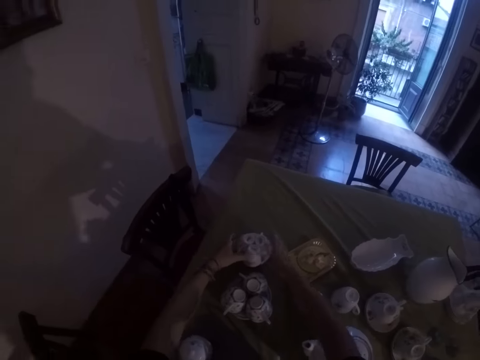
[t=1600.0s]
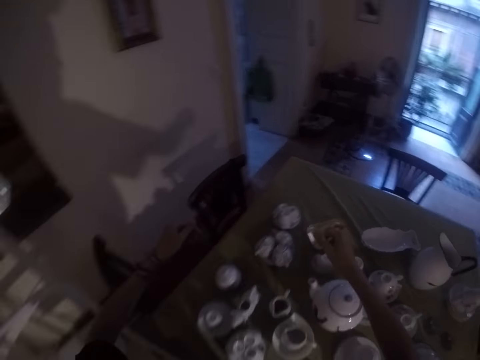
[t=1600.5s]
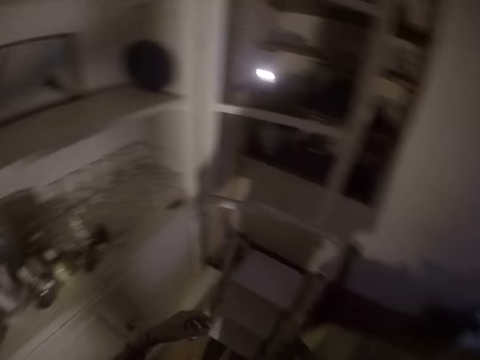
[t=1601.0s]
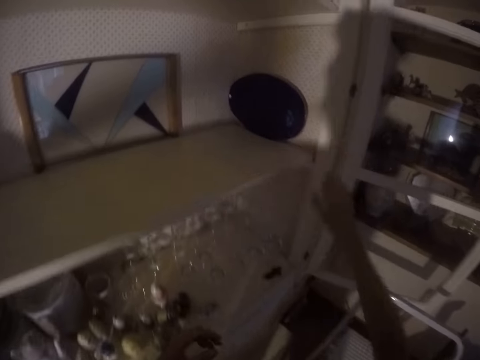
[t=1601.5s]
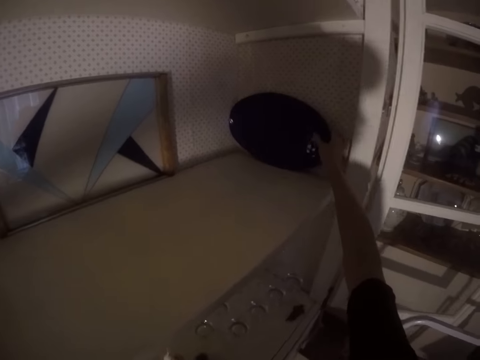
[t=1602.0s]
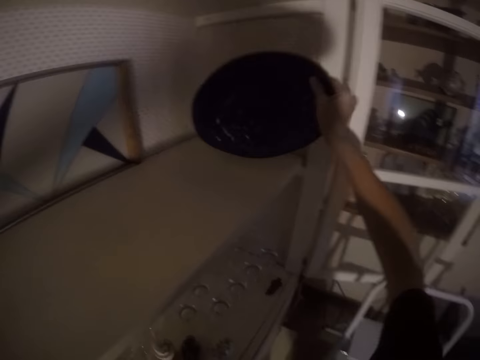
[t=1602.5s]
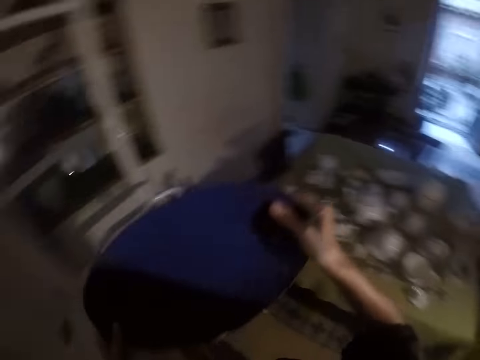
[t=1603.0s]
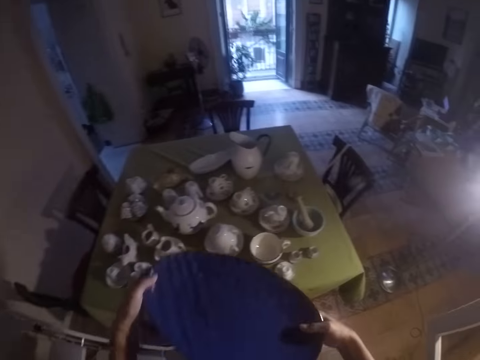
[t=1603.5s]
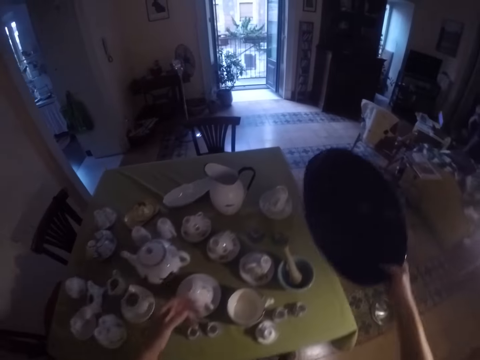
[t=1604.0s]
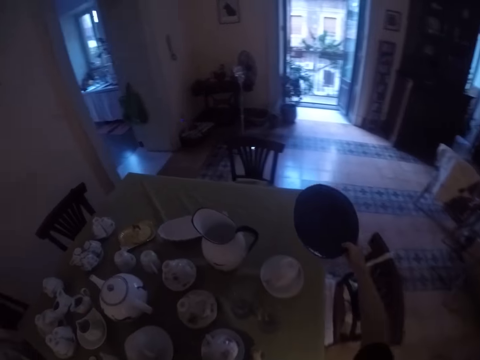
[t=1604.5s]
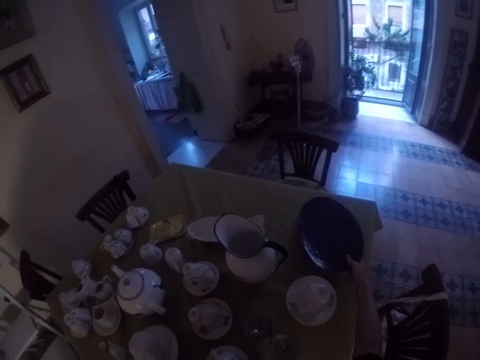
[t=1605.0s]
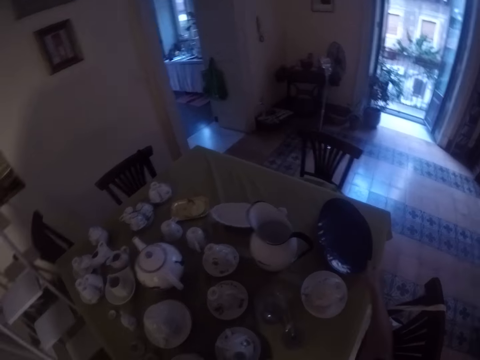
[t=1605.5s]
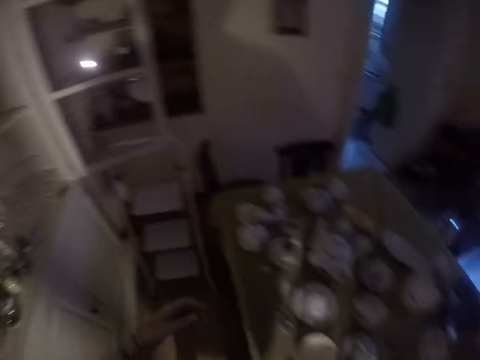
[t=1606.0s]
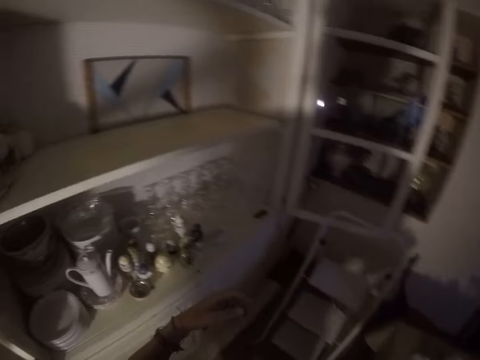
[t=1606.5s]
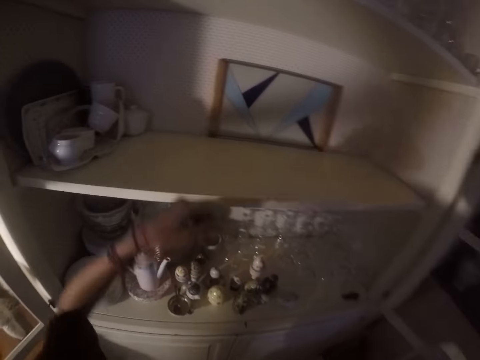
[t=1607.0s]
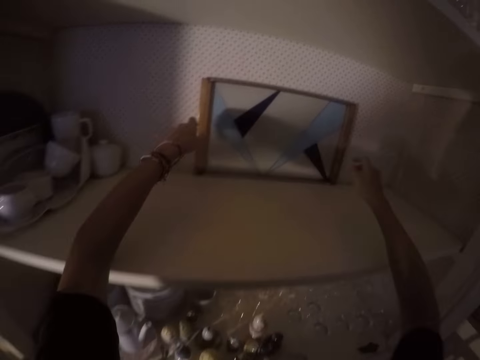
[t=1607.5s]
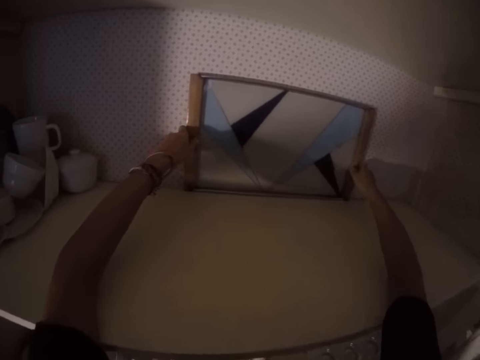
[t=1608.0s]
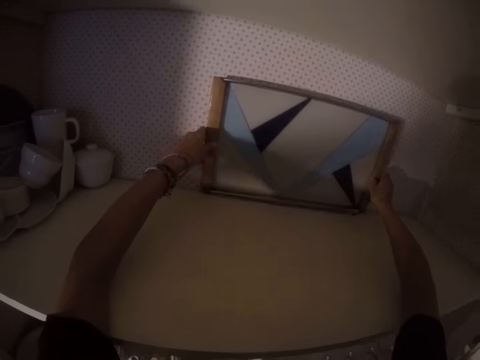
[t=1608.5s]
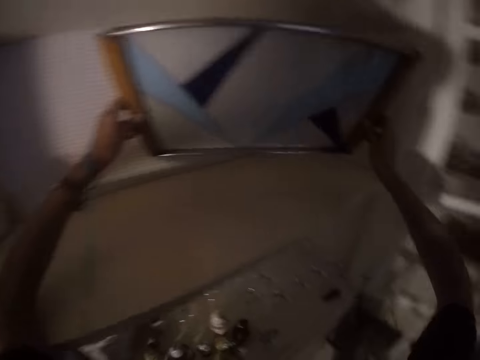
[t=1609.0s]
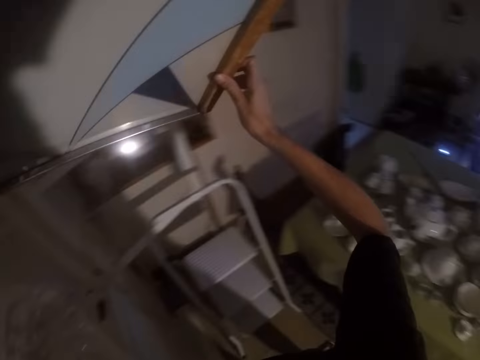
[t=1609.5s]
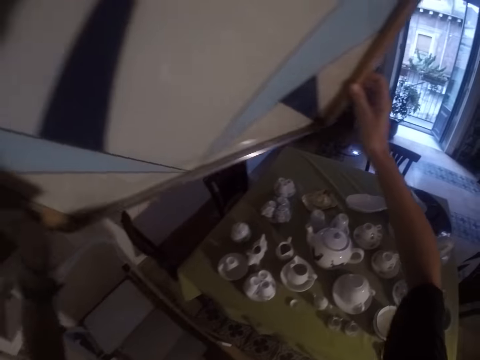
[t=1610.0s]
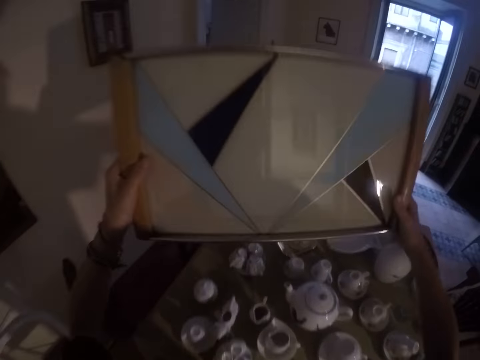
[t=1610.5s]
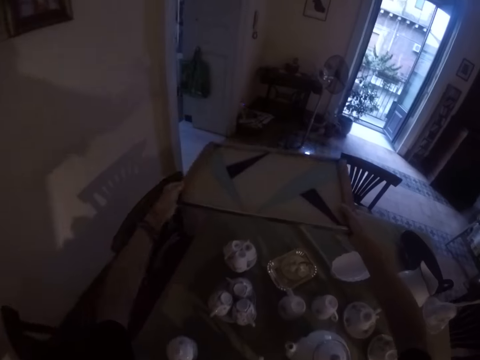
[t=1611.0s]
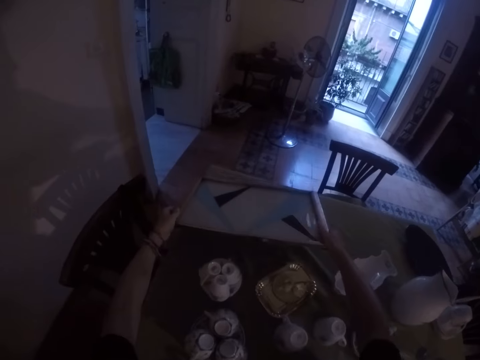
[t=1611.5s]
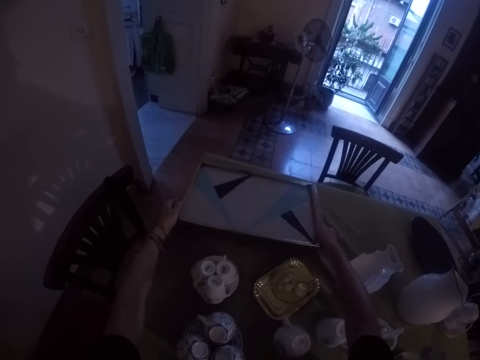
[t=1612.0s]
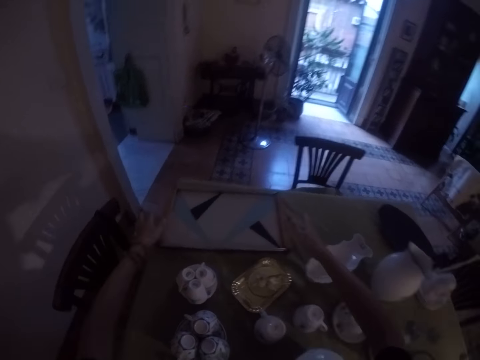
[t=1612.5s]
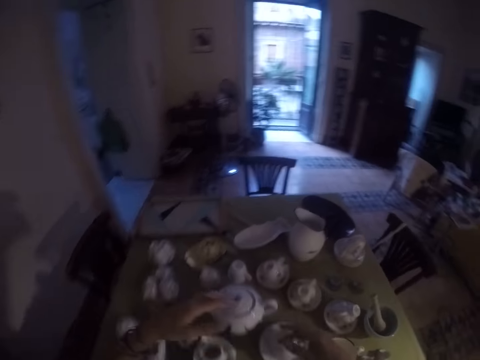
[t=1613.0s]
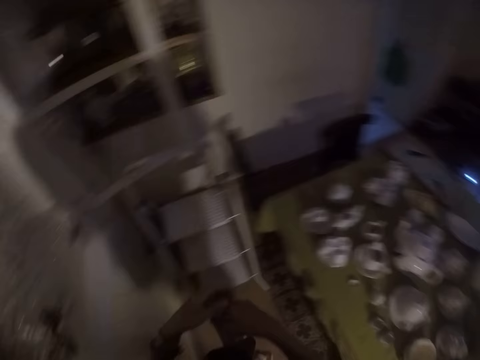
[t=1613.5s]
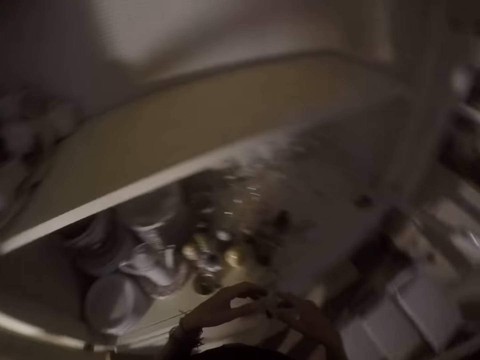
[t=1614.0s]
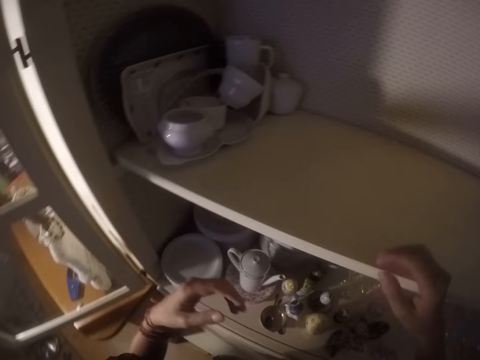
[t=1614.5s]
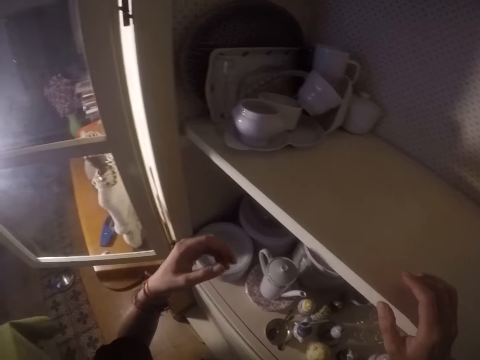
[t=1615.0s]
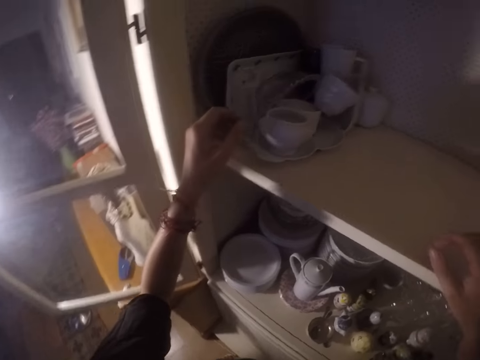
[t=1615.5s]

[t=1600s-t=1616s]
The camera wearer puts the utensils on the table. They pick the utensils from the cabinet. They put the utensils on the table. They pick the utensils from the cabinet. They put the utensils on the table. They are removing the portrait on the shelf.

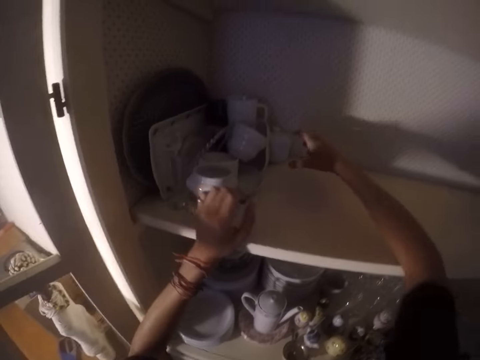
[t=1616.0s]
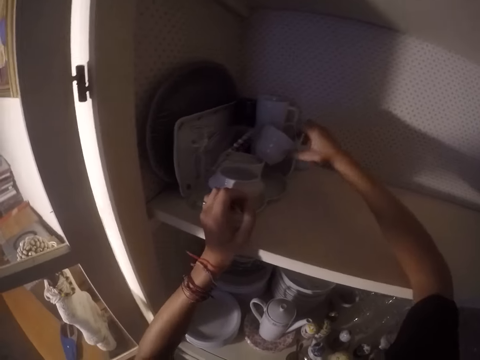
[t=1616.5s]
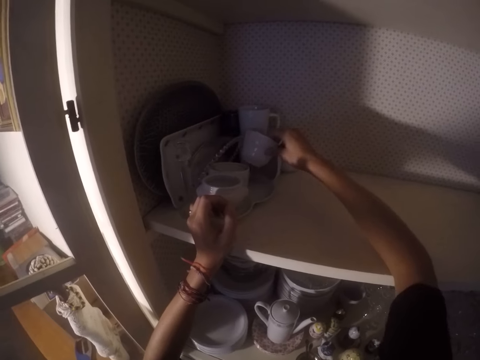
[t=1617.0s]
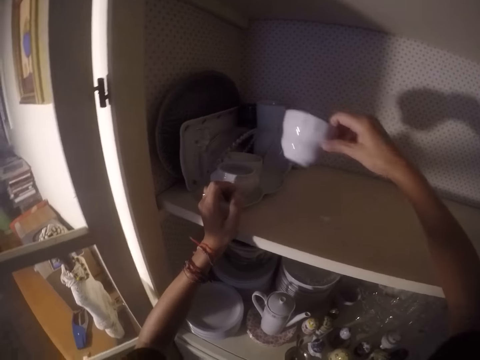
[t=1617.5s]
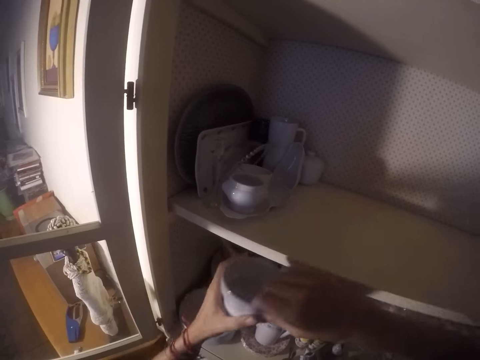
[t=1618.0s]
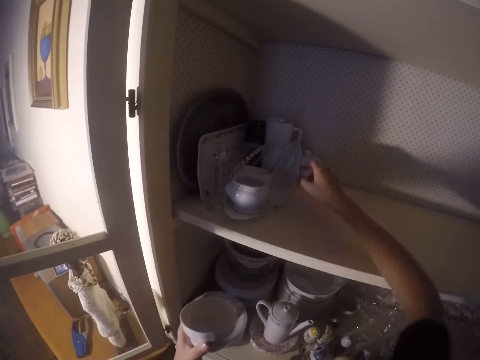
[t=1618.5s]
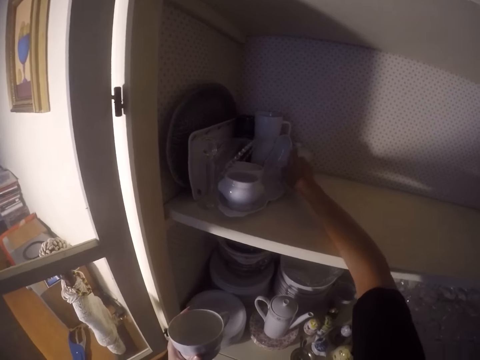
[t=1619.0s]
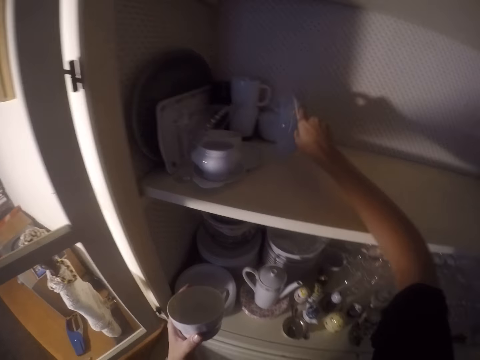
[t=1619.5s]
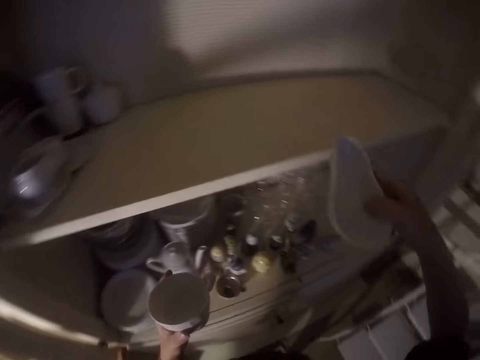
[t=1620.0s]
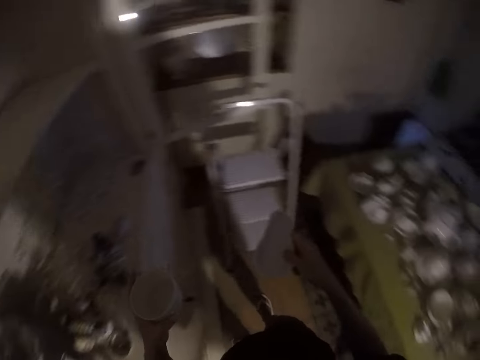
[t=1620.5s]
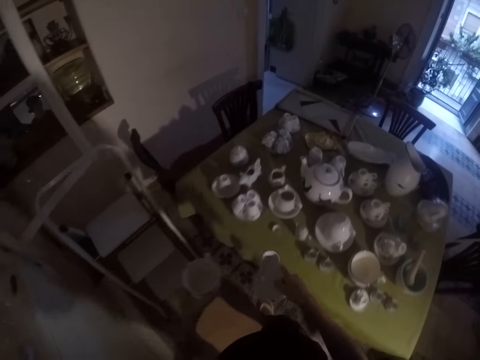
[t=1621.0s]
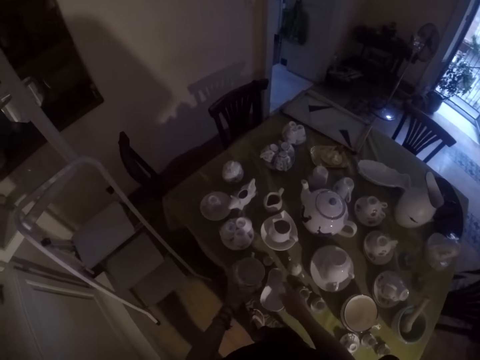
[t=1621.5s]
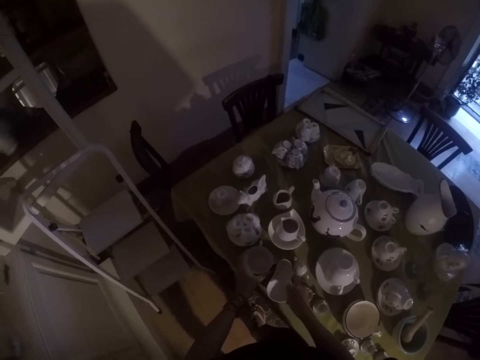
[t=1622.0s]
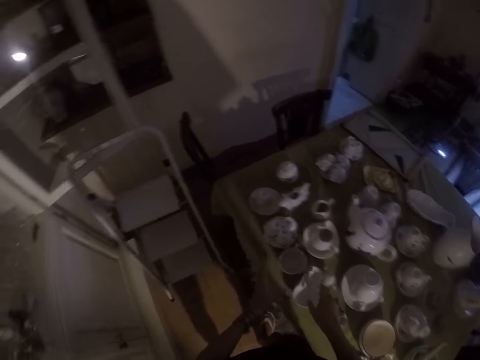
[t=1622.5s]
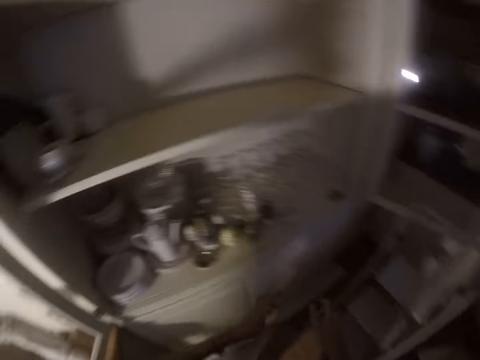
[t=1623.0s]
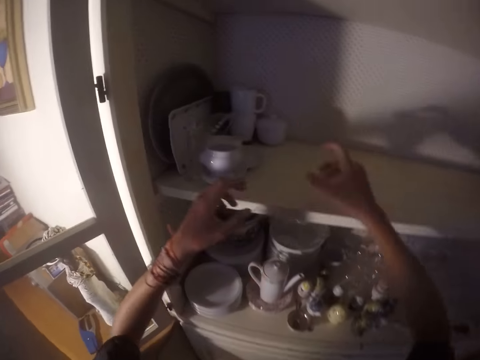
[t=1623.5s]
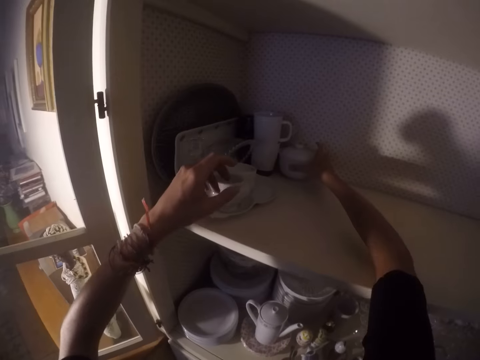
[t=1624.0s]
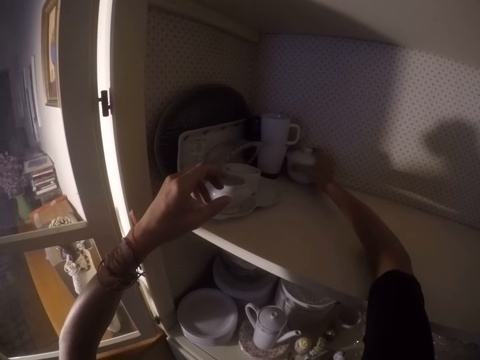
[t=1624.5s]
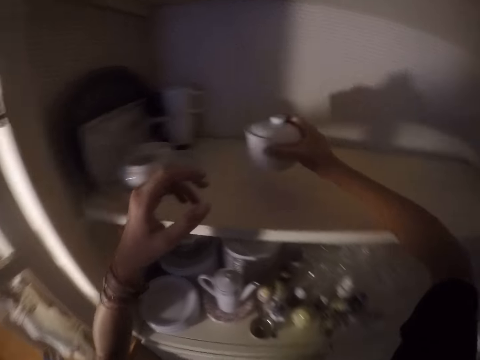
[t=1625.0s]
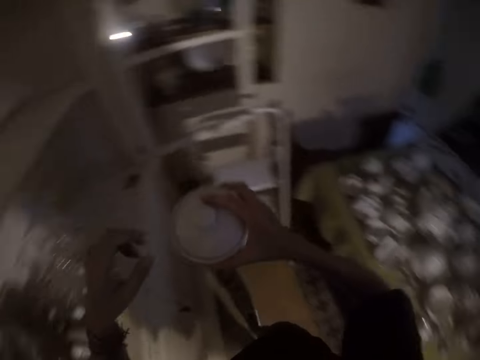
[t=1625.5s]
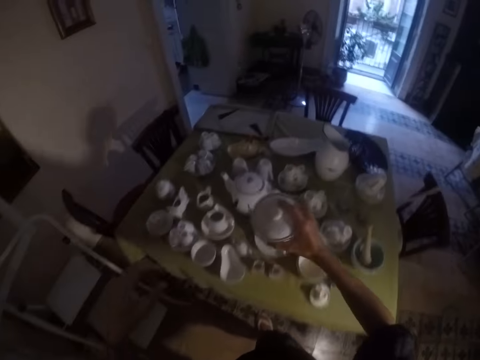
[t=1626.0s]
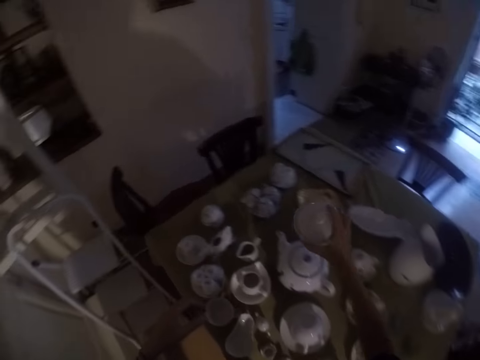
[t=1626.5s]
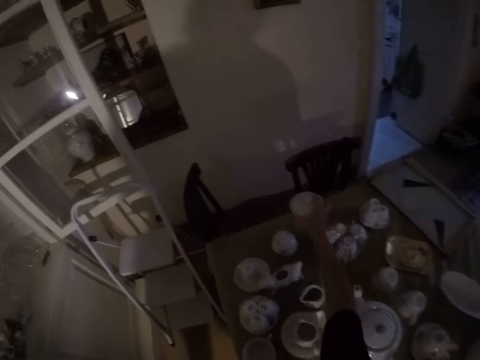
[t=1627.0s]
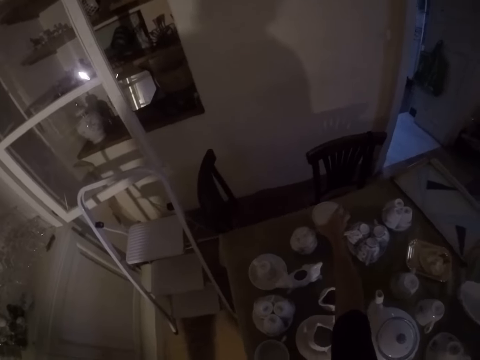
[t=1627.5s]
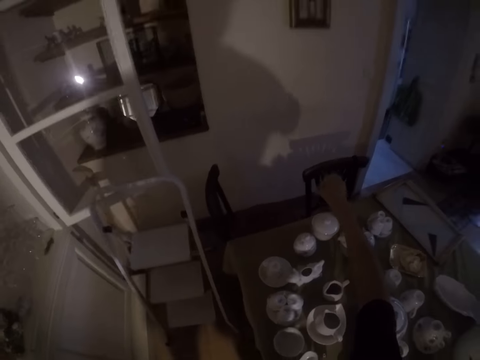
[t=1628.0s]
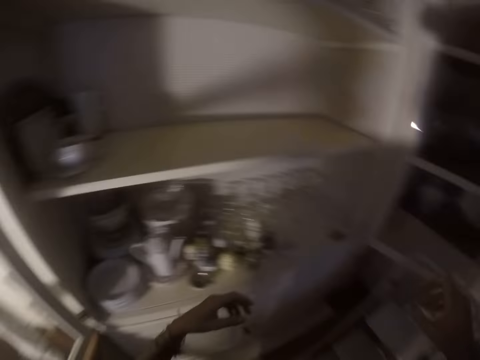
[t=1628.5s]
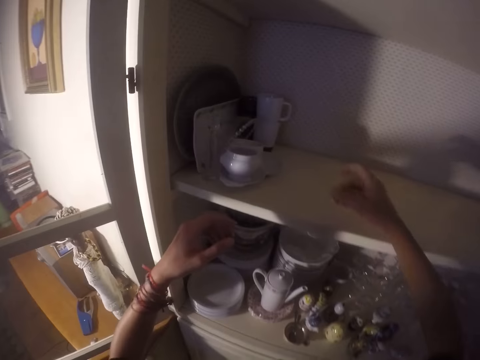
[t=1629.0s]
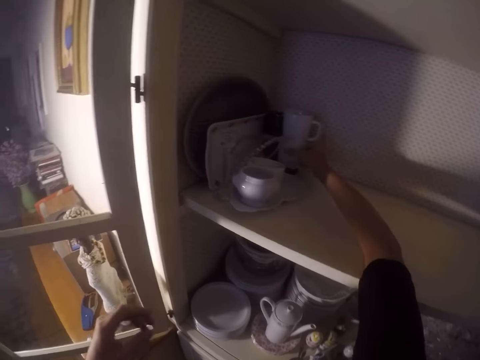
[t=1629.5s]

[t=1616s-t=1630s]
The camera wearer picks the utensils from the cabinet. They put the utensils on the table. They pick the utensils from the cabinet. They put the utensils on the table.
